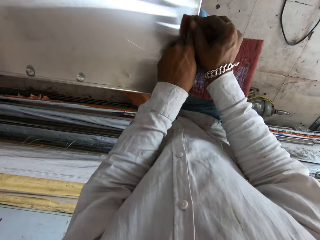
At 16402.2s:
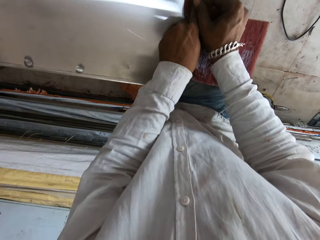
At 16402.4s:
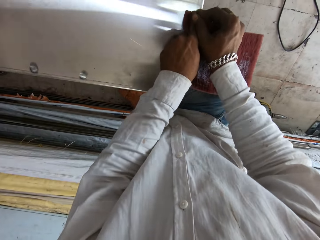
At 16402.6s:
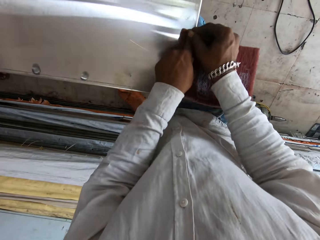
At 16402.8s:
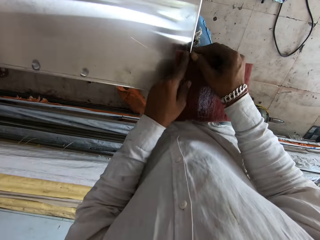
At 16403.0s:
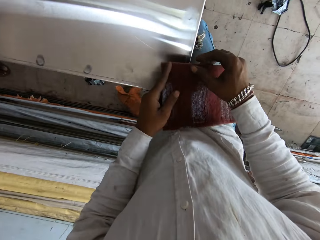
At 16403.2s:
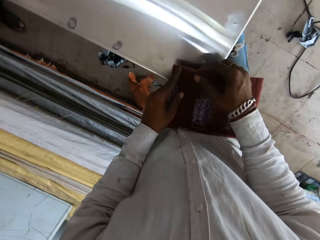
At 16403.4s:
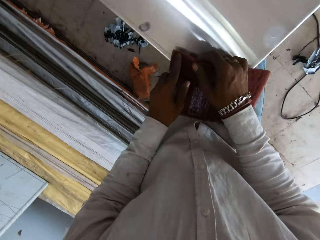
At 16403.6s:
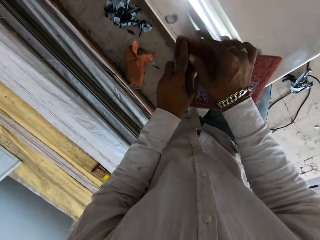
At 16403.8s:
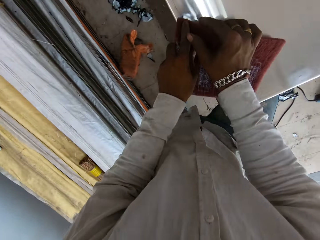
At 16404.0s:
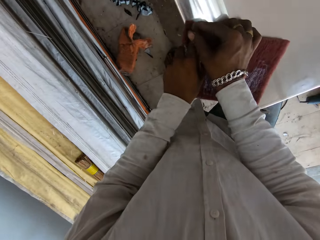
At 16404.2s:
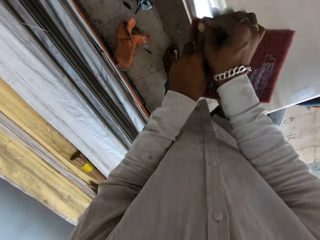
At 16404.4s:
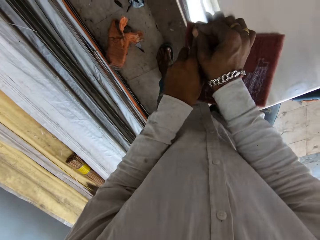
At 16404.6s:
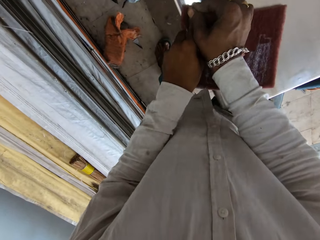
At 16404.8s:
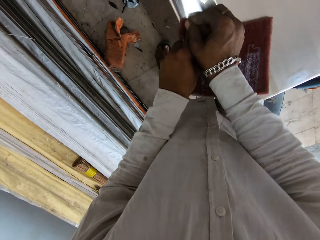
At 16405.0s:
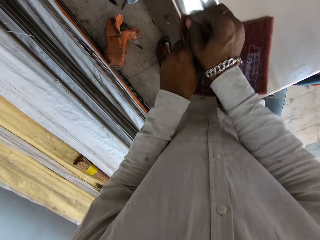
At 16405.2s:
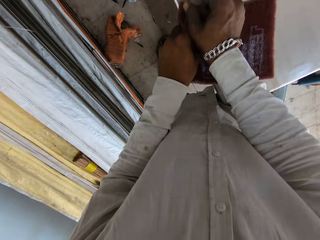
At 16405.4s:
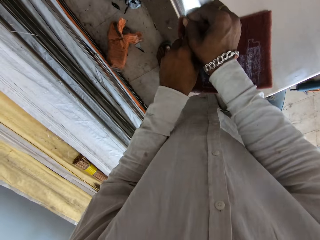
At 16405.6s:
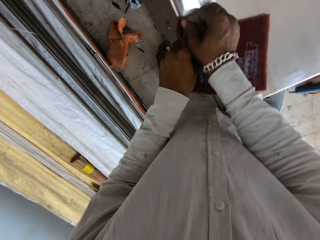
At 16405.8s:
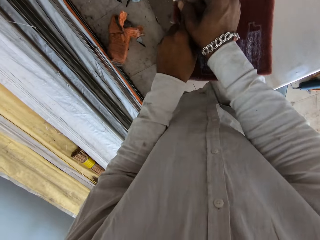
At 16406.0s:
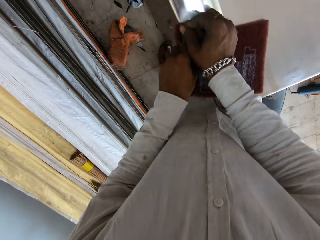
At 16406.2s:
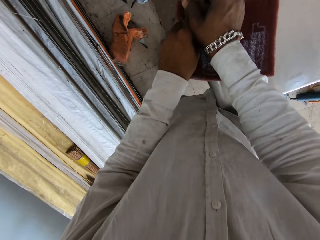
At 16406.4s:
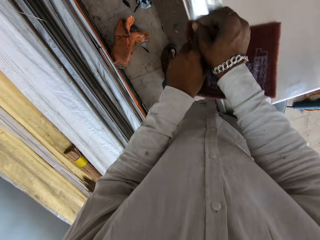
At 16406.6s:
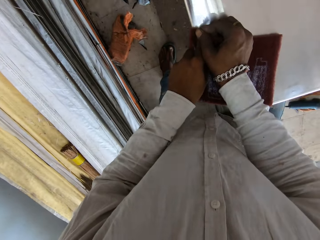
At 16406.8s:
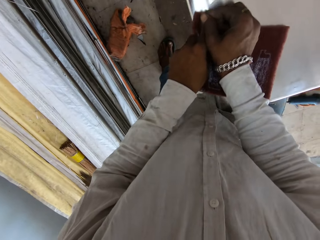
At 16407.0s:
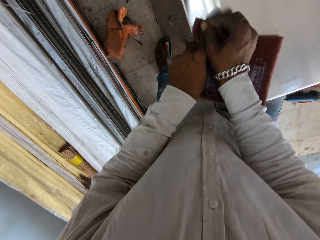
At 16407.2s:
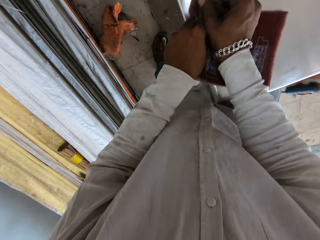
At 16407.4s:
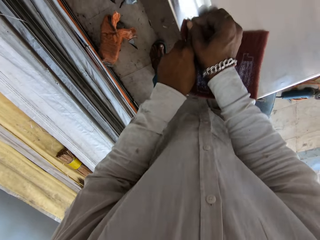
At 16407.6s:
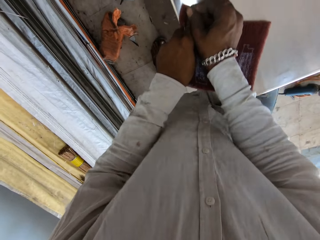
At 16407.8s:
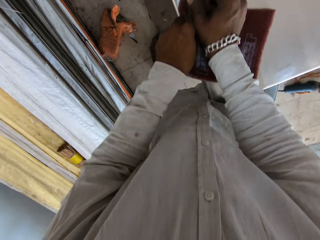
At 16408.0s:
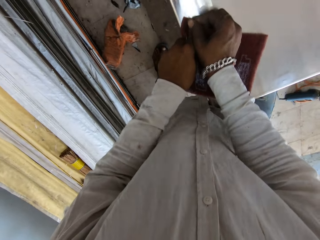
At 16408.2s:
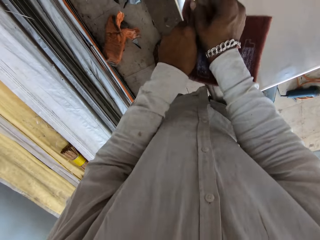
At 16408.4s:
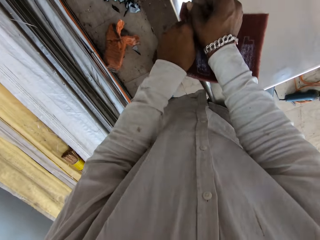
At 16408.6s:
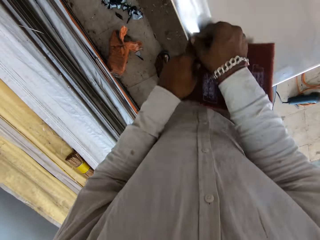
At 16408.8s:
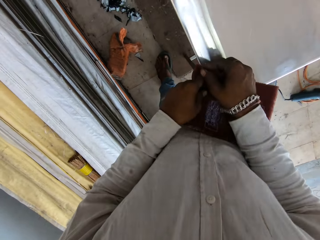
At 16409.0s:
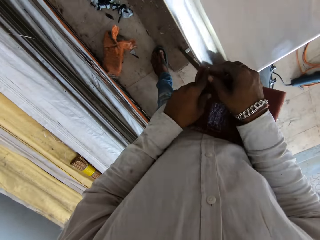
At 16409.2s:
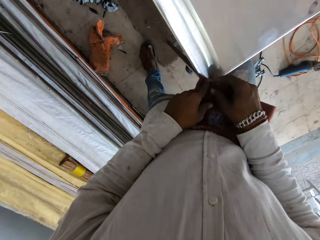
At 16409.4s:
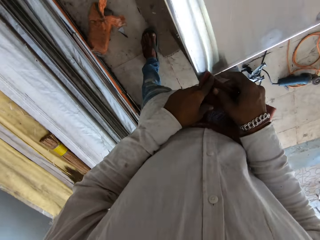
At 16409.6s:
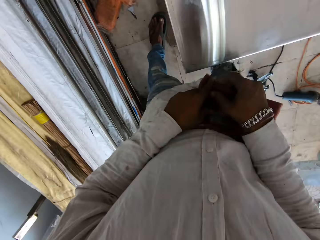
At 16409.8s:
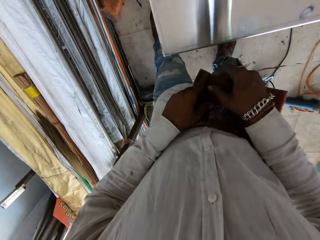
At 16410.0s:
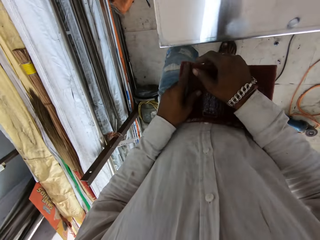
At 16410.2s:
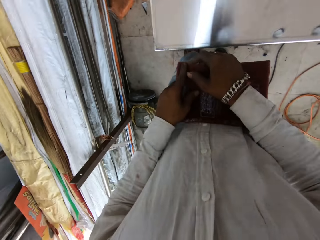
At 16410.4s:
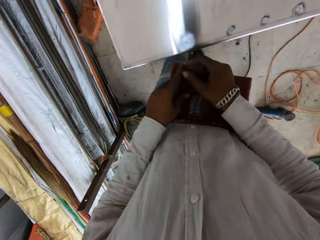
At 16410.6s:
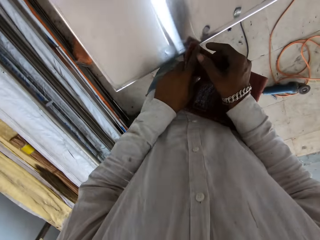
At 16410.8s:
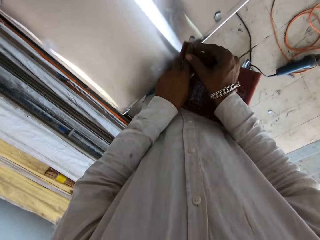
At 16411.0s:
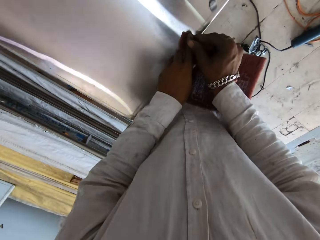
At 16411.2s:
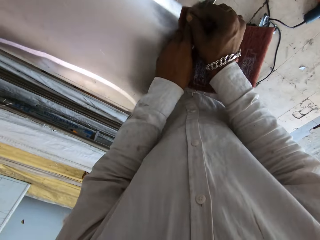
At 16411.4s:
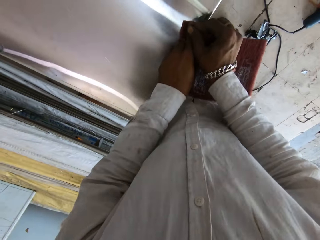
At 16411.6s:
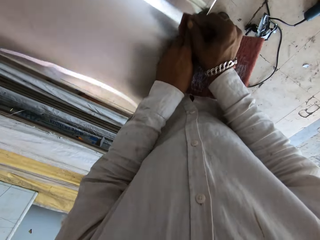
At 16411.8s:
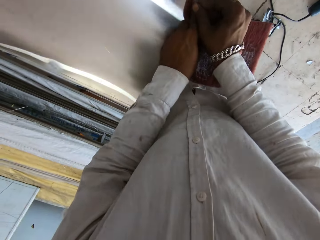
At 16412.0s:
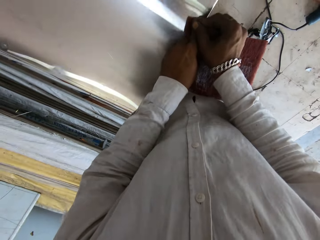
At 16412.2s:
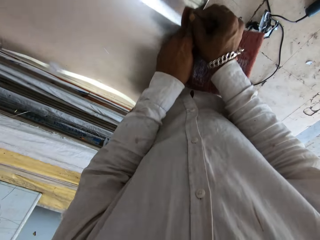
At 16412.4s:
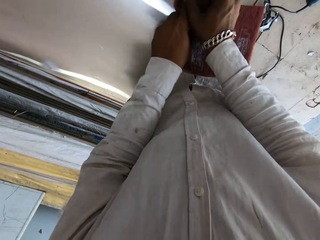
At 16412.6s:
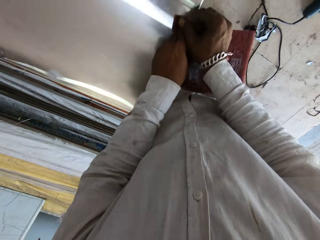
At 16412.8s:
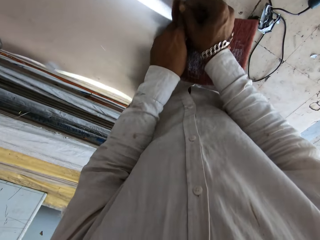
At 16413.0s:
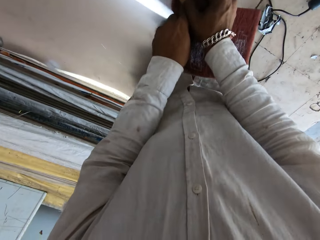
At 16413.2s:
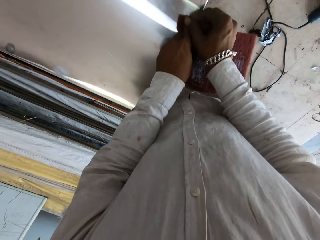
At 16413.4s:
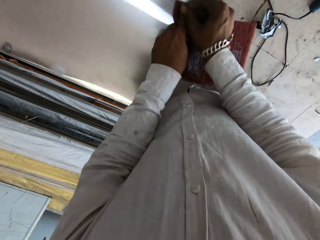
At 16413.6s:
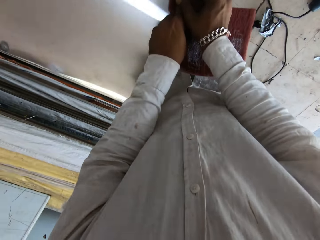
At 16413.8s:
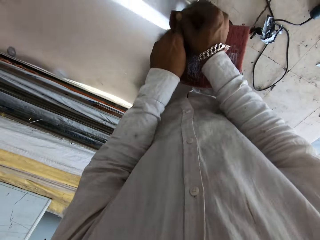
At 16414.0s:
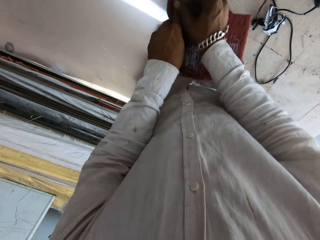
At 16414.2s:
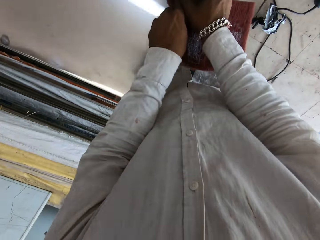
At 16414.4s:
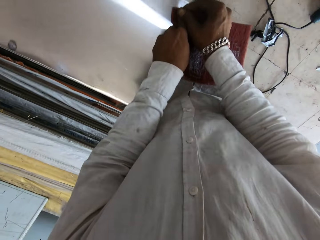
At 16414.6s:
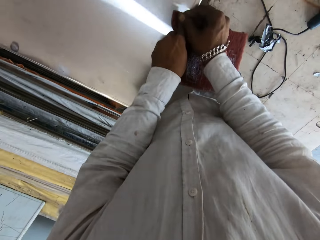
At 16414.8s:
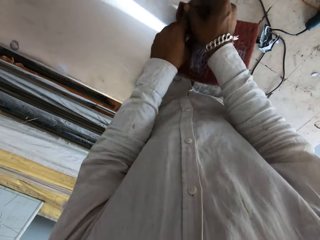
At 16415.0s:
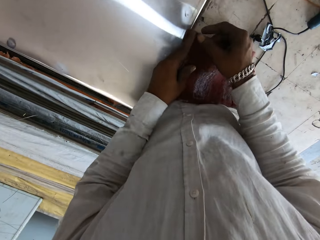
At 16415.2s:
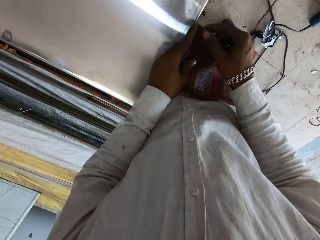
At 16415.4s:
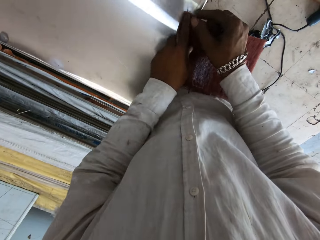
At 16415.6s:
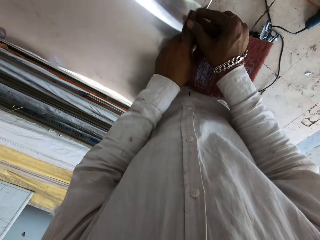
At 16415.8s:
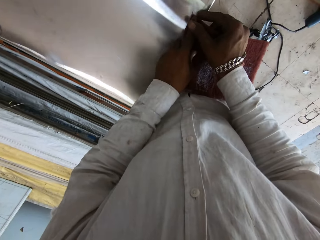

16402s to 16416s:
The camera wearer rubs the metal surface with the table wipe cloth. They look around. They rub the metal surface with the table wipe cloth. They look around. They scratch the table top with the sandpaper. They rub the metal surface with the table wipe cloth.

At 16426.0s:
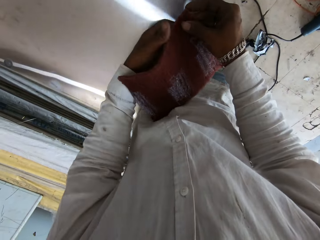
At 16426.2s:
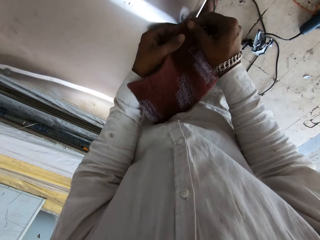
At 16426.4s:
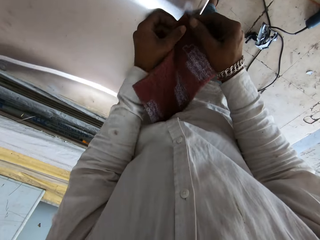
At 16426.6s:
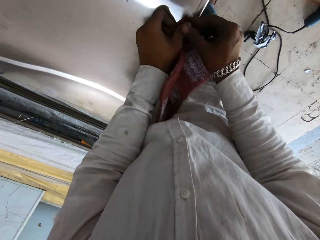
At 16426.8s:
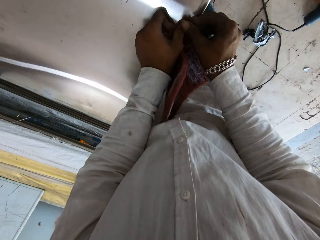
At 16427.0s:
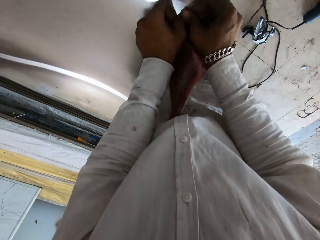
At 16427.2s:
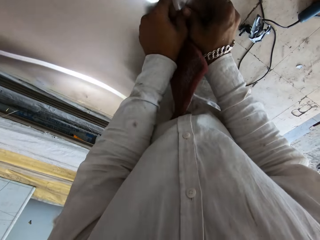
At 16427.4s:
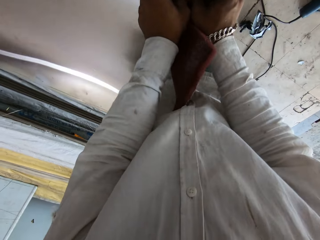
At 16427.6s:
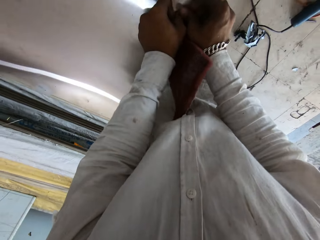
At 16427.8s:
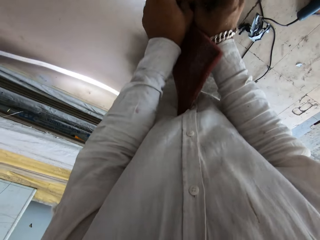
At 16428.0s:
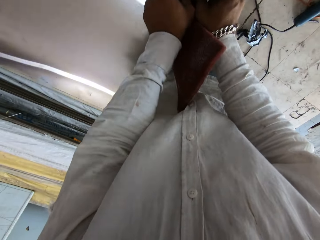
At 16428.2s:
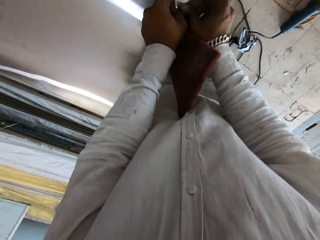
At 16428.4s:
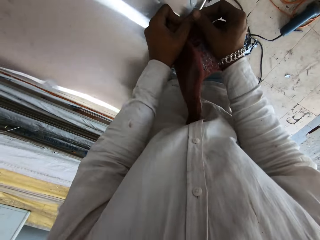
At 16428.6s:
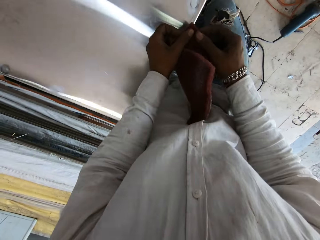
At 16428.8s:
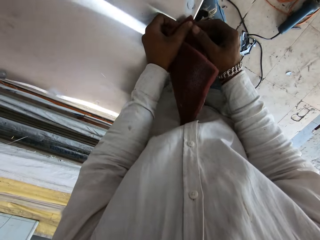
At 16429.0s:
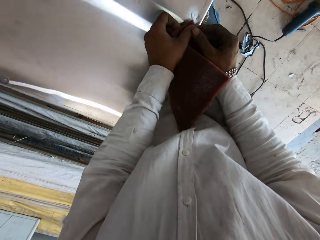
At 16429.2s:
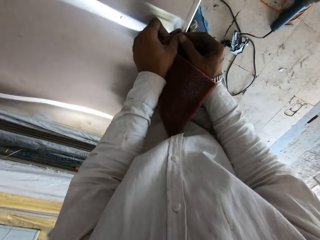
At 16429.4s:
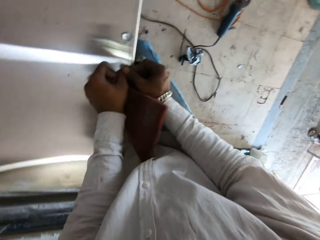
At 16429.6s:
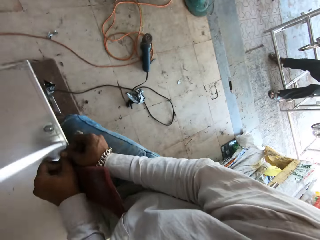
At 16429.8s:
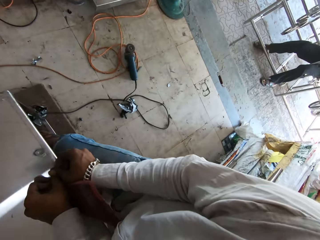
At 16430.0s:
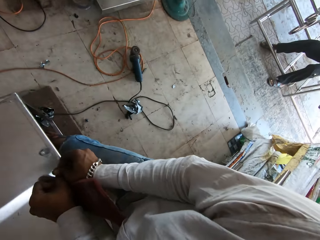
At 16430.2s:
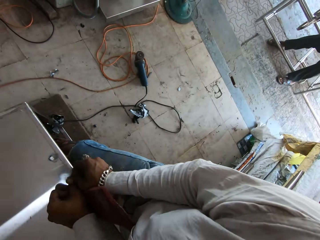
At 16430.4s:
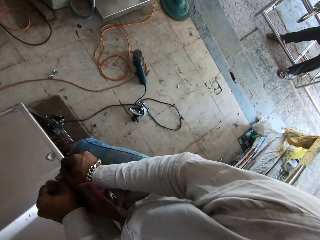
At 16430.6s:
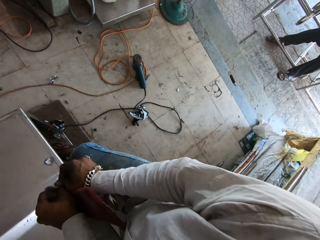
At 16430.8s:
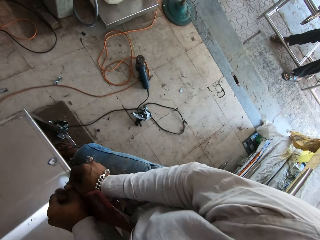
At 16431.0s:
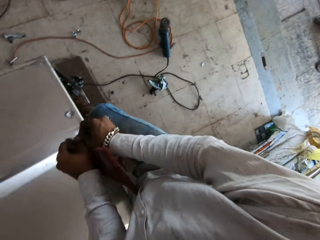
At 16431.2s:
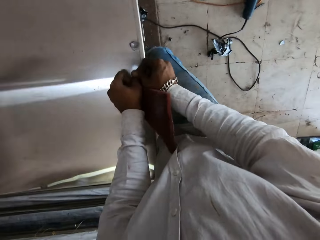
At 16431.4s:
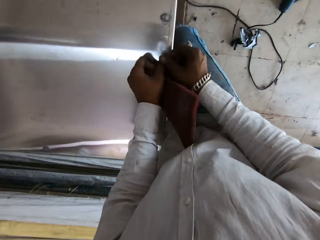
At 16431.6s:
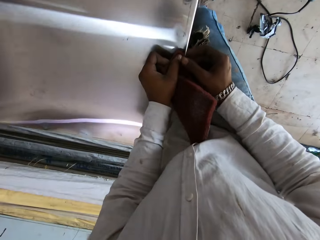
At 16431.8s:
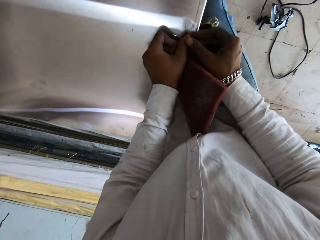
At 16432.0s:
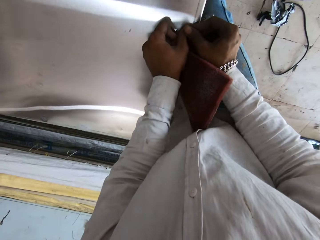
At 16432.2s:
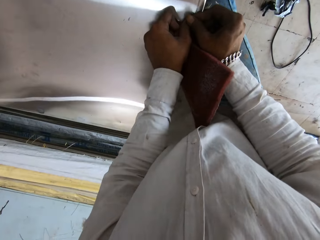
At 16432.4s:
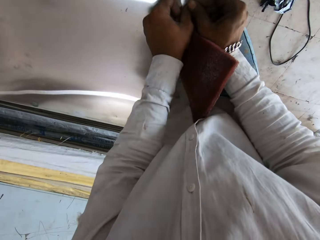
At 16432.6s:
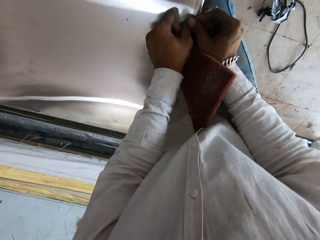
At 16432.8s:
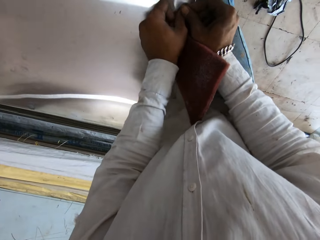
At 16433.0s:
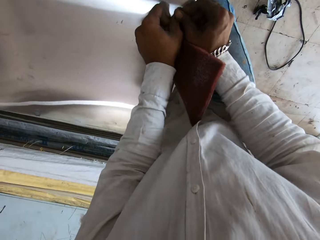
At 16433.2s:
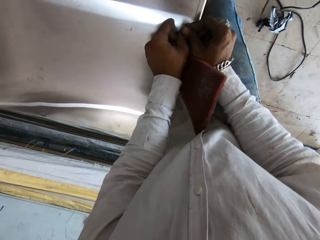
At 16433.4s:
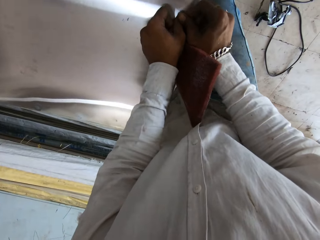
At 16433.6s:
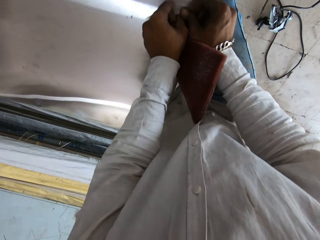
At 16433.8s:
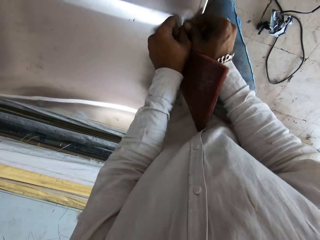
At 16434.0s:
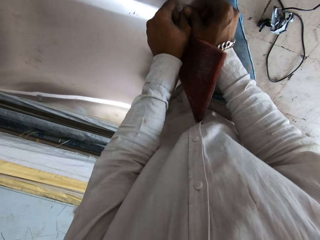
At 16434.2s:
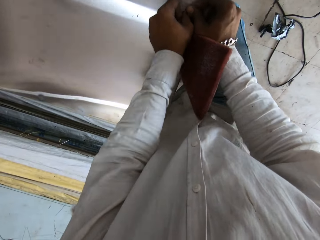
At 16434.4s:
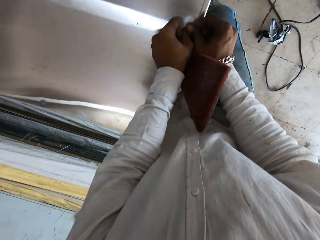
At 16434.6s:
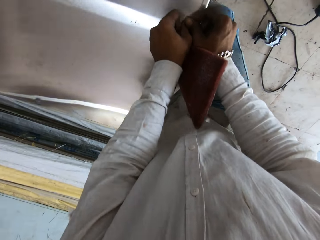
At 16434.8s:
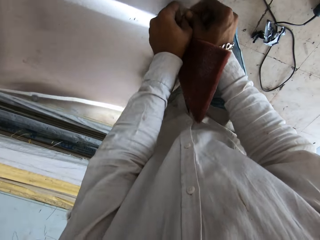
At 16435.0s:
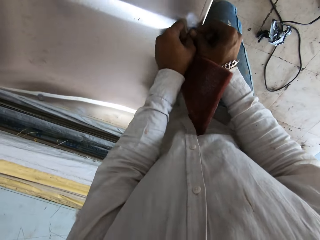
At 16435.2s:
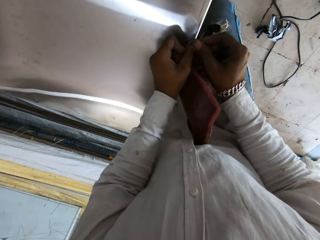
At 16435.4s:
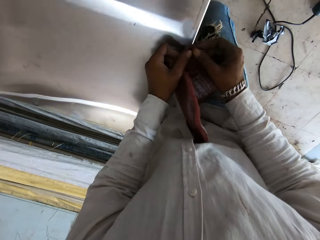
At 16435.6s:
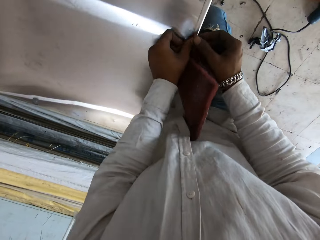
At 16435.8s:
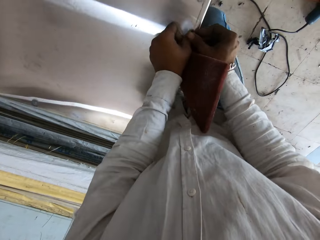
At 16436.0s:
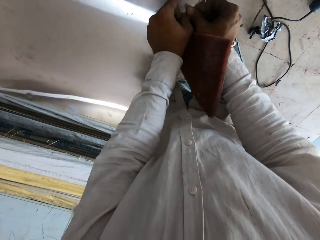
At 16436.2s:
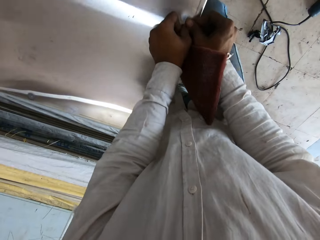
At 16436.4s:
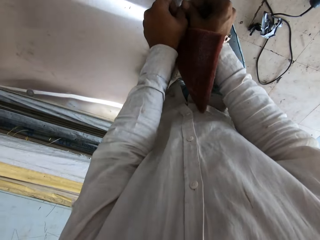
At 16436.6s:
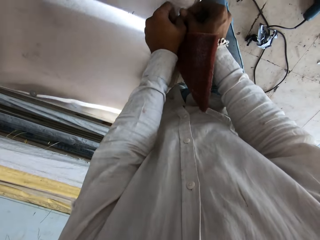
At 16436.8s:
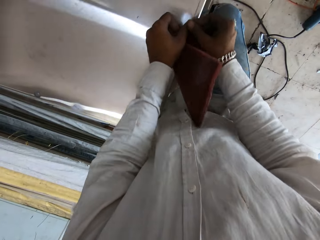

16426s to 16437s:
The camera wearer adjusts the table wipe cloth in the hands. They rub the metal surface with the table wipe cloth. They scratch the table top with the sandpaper. They look around. They rub the metal surface with the table wipe cloth.
